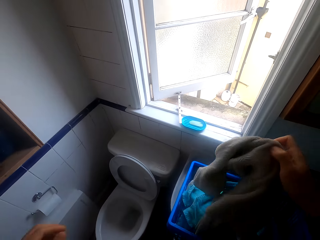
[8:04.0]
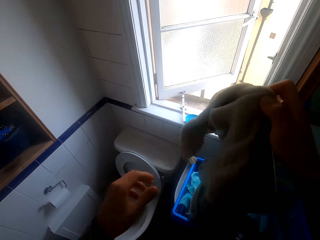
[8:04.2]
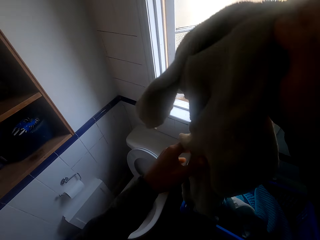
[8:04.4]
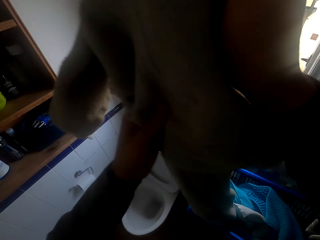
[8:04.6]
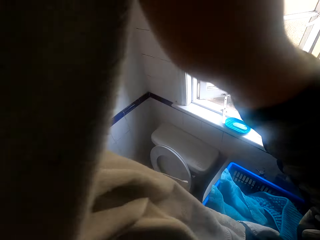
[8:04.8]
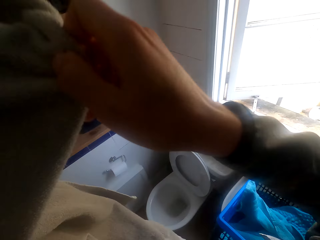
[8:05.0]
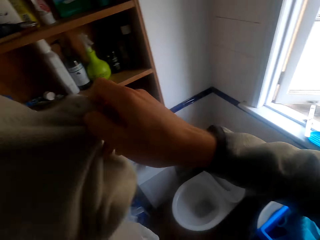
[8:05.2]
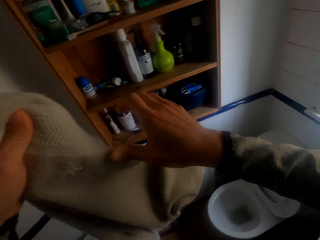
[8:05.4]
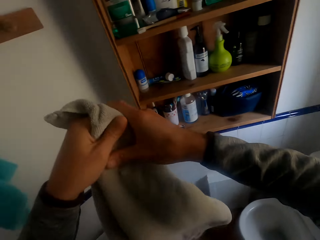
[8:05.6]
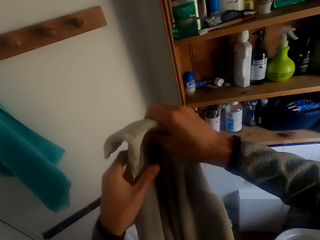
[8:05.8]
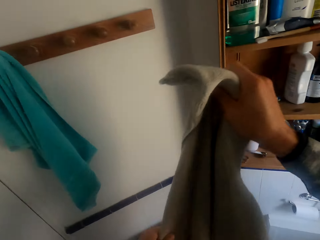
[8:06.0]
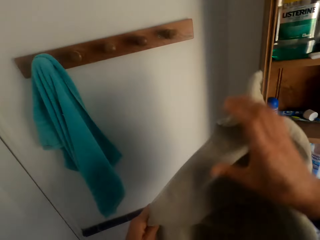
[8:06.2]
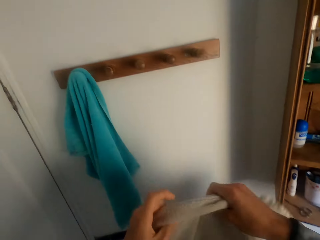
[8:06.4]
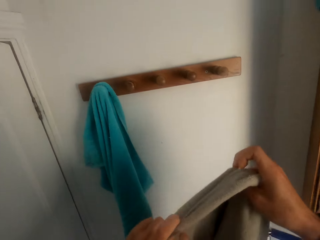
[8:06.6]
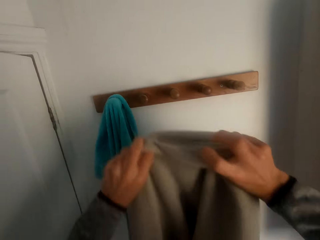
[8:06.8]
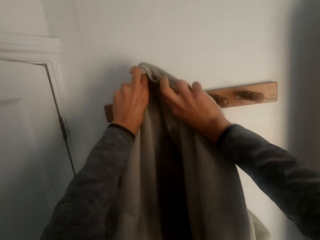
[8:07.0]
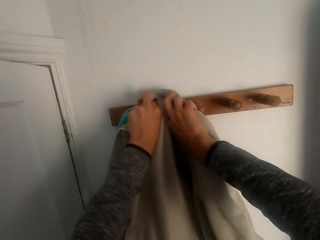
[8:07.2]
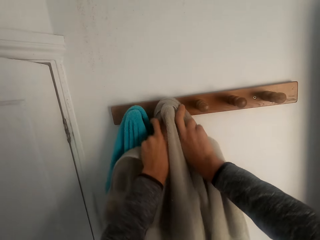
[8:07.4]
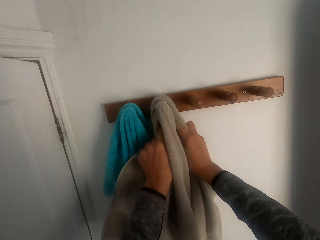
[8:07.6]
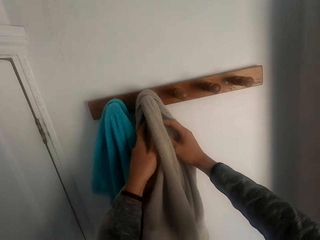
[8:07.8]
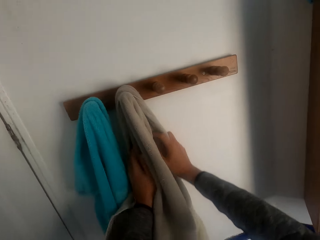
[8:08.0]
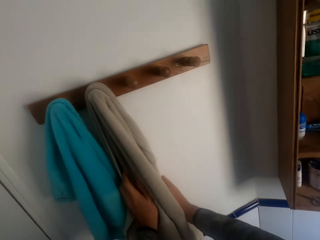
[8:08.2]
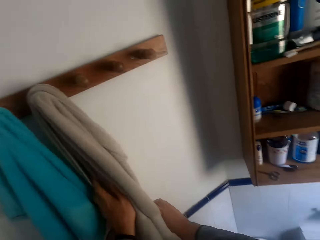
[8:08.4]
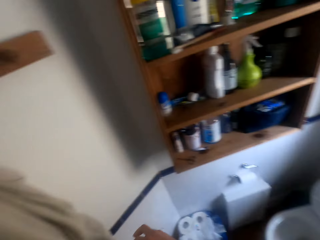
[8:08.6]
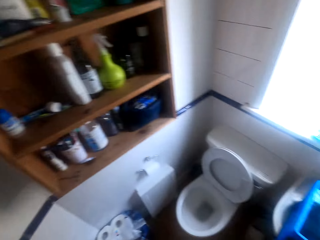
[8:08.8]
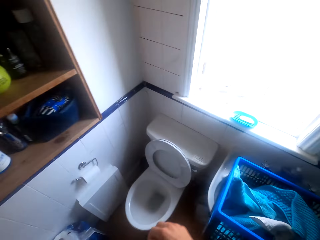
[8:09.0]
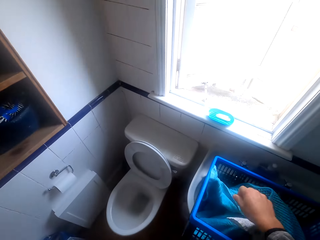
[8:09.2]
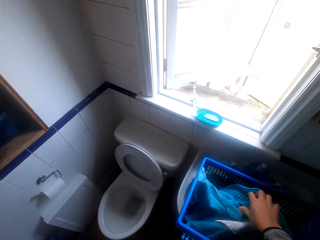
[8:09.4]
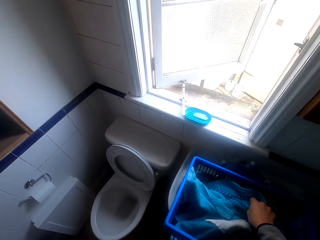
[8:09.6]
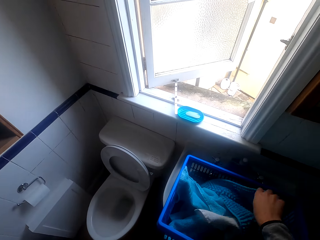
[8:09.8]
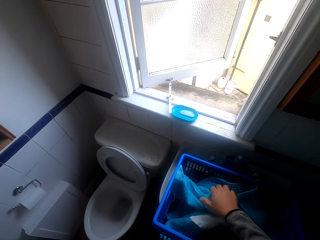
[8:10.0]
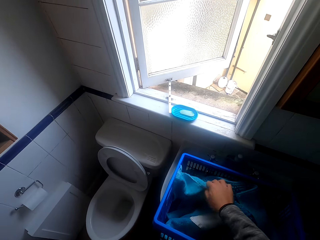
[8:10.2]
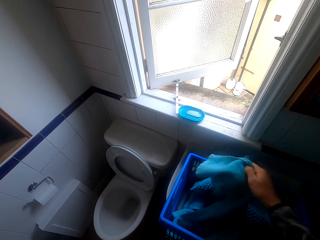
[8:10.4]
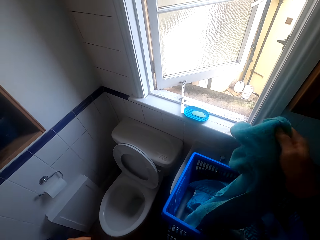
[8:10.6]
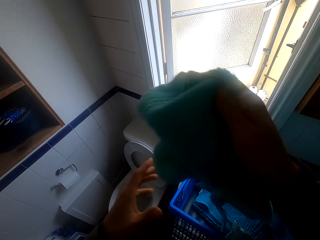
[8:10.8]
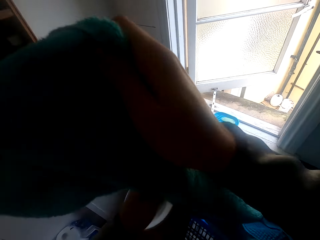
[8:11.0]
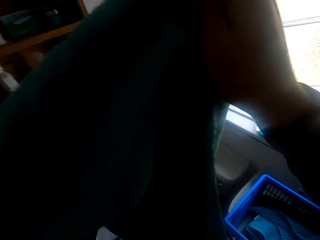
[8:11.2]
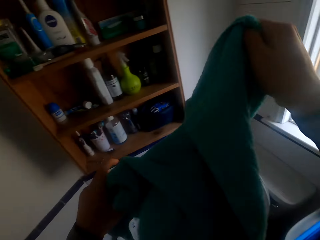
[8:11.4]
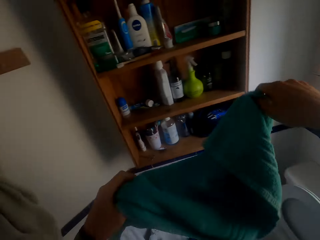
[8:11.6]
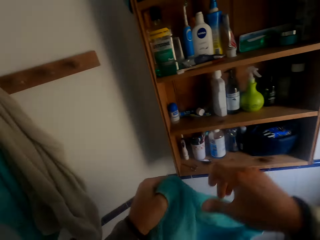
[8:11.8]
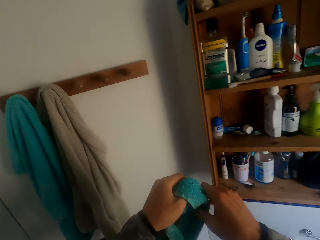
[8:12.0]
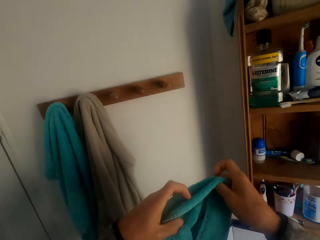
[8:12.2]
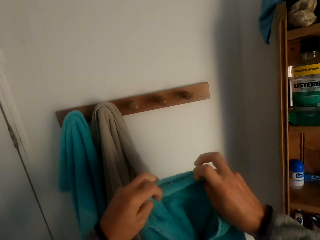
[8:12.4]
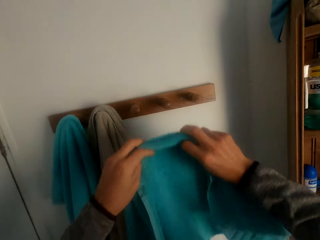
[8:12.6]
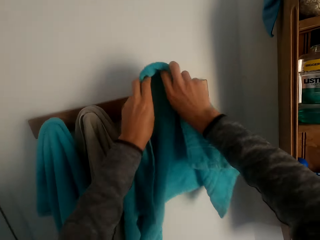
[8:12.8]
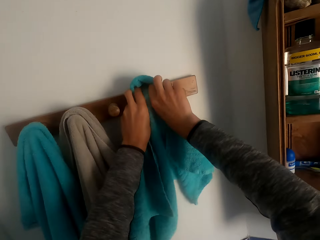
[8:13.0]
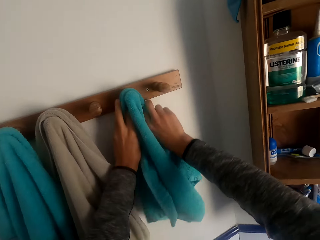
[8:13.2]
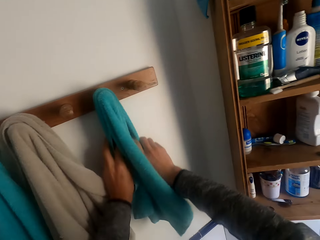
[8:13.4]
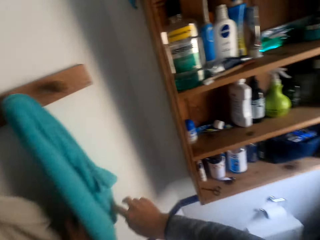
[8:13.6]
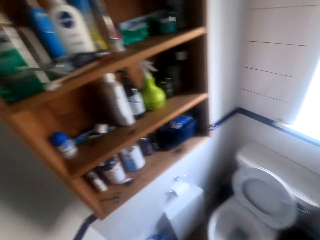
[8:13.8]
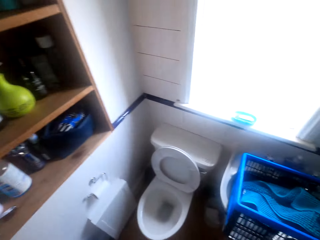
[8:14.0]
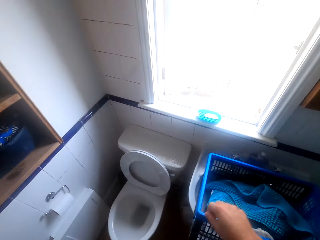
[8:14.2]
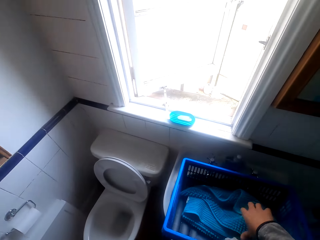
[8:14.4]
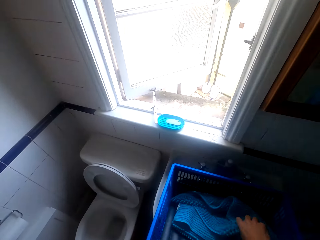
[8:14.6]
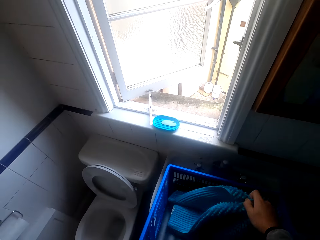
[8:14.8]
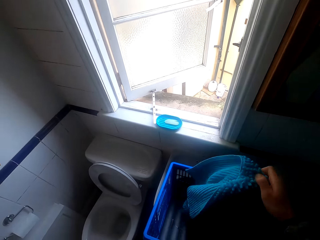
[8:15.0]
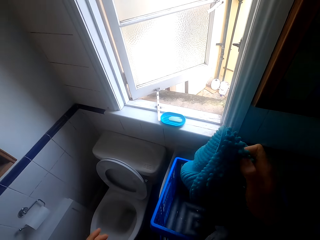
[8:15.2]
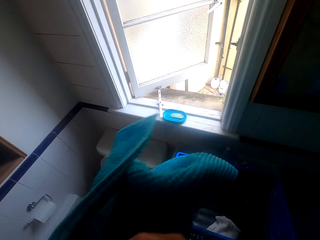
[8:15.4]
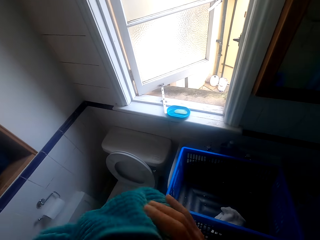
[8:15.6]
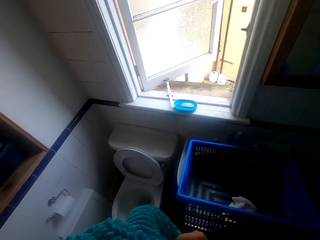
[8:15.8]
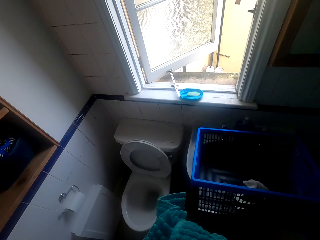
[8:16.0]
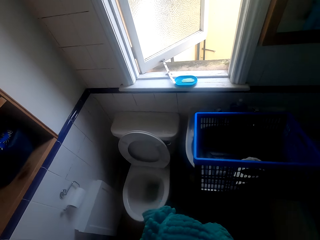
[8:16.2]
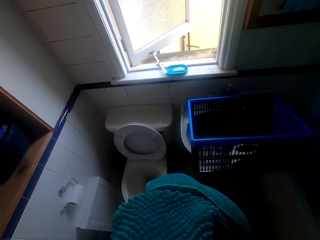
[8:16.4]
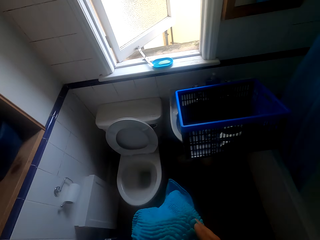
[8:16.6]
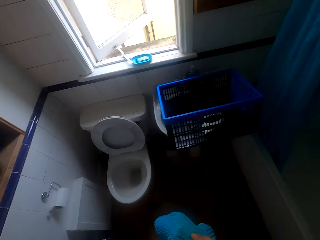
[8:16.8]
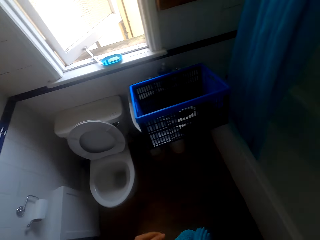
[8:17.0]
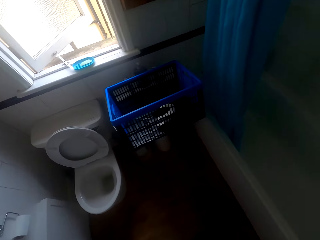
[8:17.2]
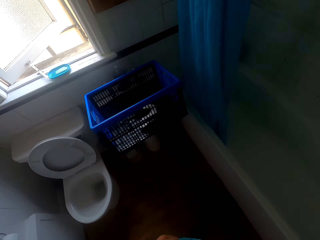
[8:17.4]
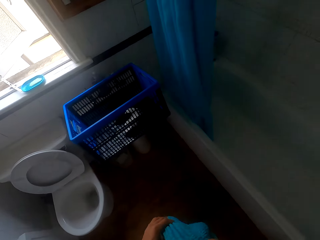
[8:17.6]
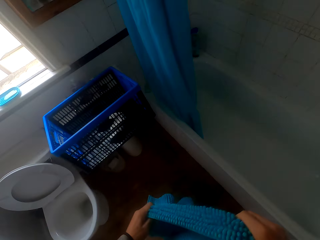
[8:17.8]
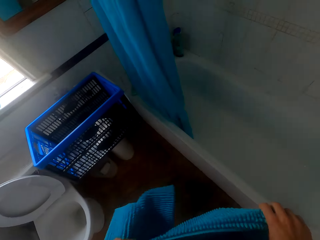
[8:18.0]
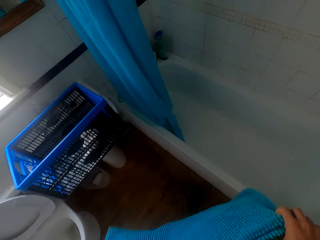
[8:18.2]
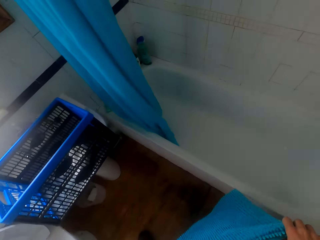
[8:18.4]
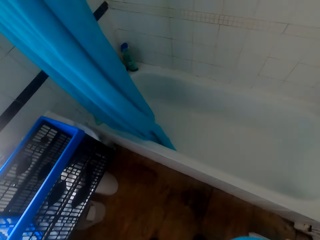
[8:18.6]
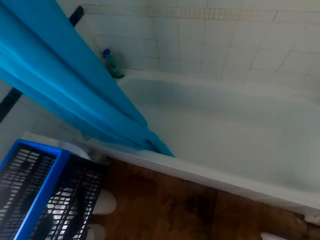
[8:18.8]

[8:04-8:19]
The camera wearer picks a cloth from the laundry basket. They walk around. They hang the cloth on the hanging rack. They walk around. They pick a cloth from the laundry basket. They walk around. They hang the cloth on the hanging rack. They walk around. They pick a cloth from the laundry basket.

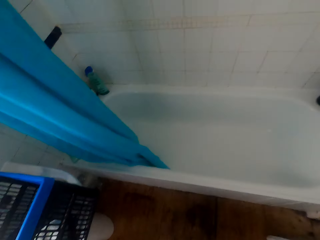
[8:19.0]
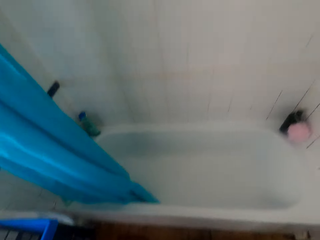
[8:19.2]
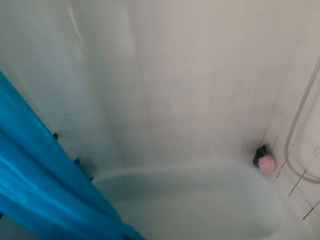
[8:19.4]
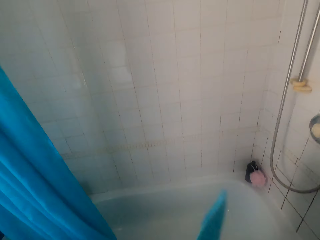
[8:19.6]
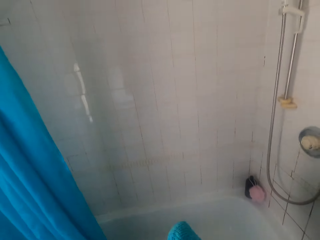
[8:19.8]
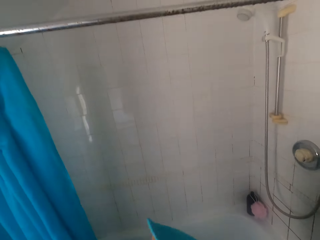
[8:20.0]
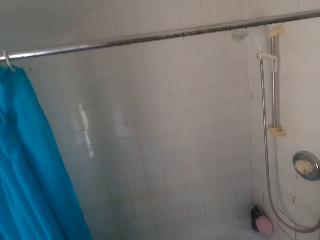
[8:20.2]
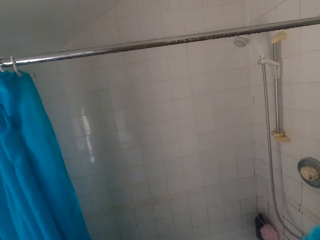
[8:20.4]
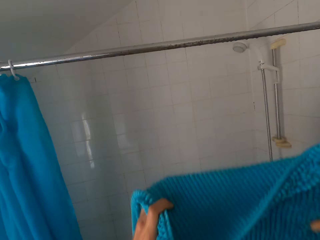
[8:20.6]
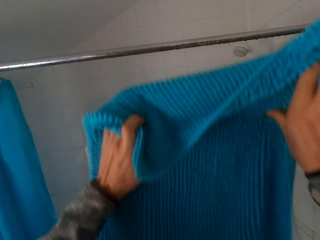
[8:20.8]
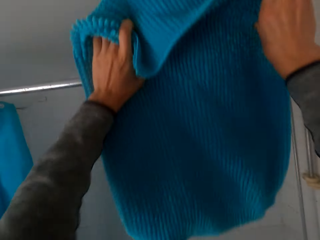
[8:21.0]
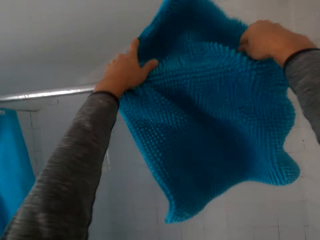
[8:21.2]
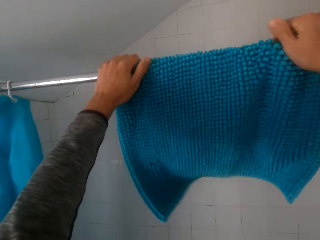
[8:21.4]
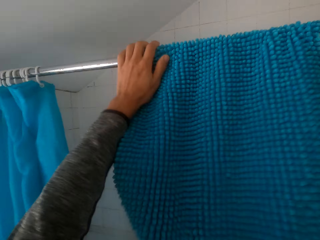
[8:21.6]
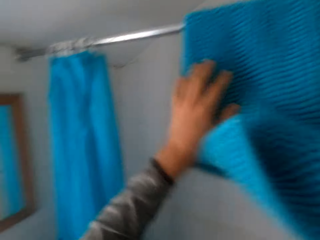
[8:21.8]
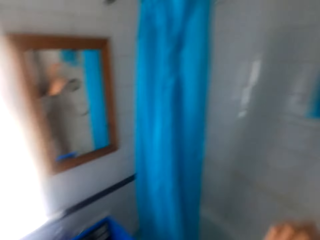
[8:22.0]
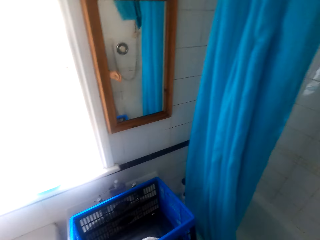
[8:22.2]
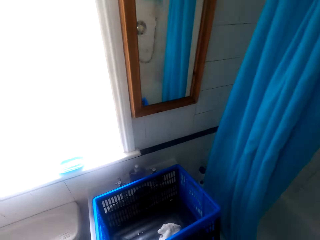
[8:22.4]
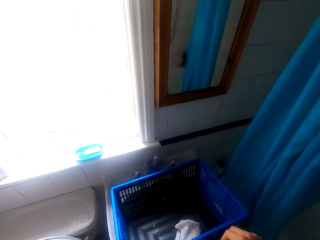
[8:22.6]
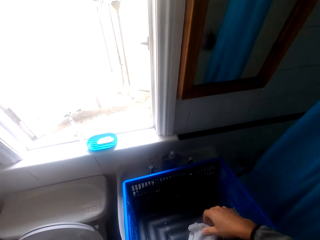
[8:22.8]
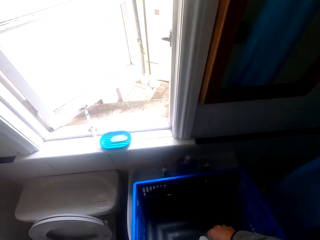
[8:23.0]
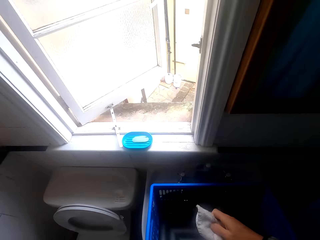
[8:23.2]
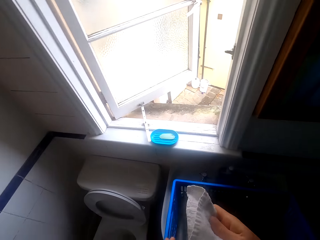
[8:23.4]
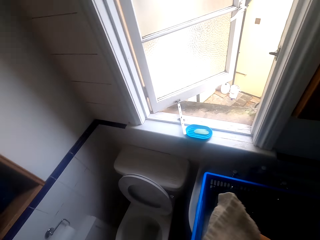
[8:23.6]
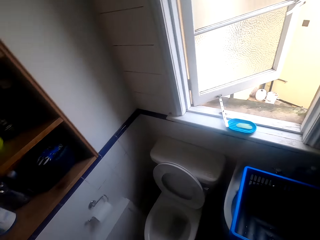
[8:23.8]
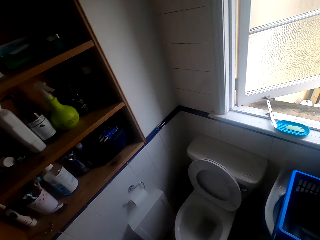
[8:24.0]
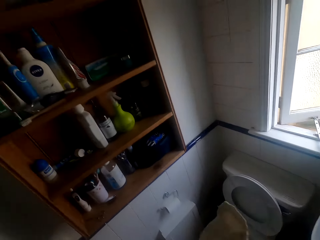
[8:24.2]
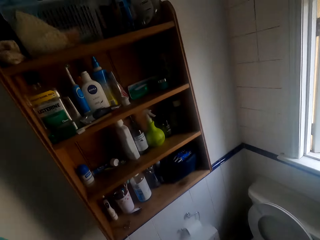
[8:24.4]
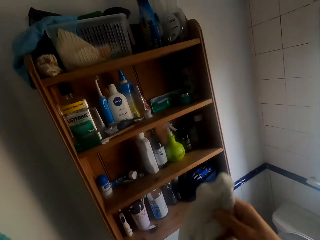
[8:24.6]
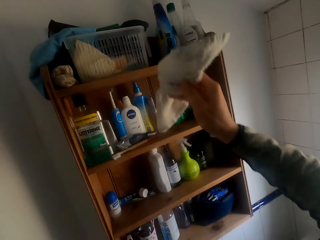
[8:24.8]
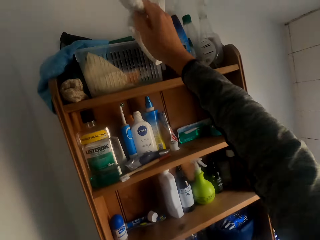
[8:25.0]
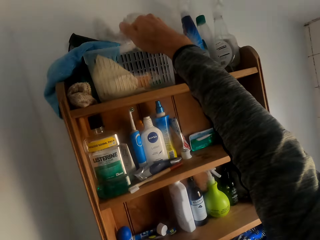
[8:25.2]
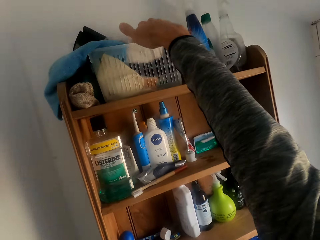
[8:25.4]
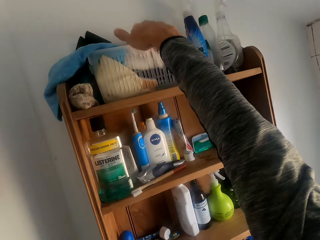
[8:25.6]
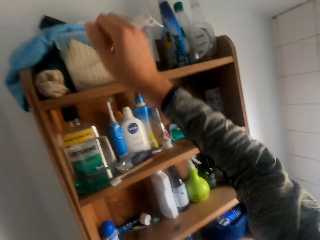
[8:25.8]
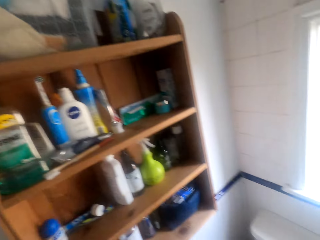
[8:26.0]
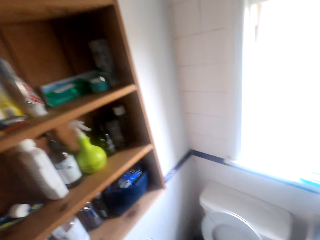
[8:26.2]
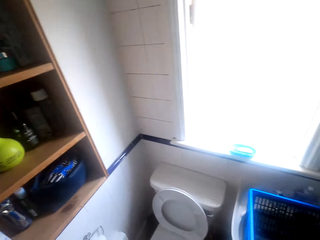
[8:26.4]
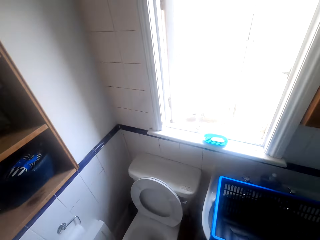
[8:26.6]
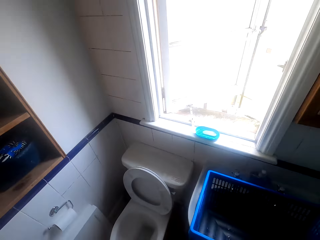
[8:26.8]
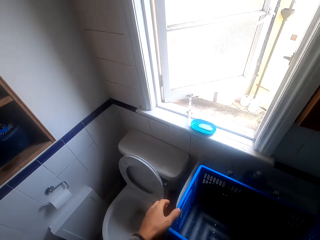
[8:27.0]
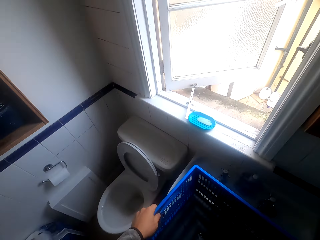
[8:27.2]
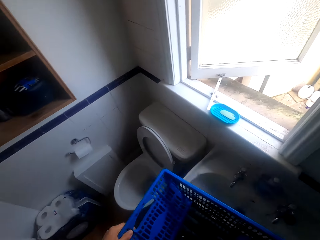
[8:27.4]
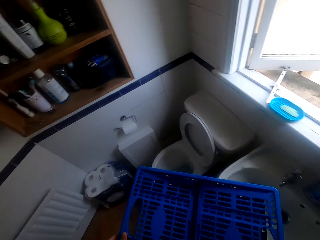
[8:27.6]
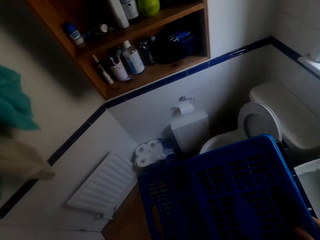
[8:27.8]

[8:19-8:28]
The camera wearer hangs the cloth on the bathroom rod. They pick a cloth from the laundry basket. They walk around. They put the cloth in a storage container. They pick up the laundry bucket from the sink.
